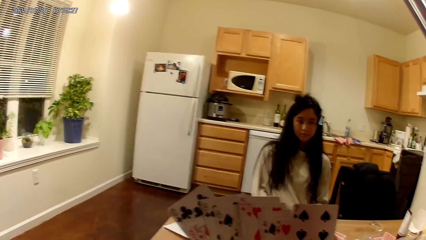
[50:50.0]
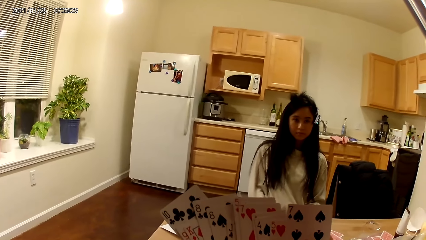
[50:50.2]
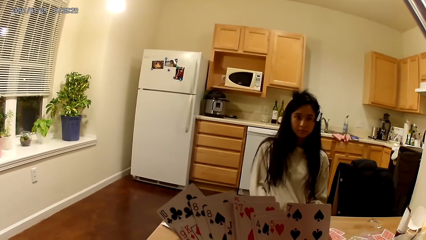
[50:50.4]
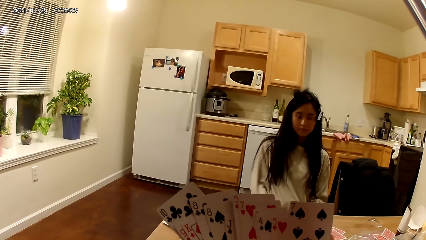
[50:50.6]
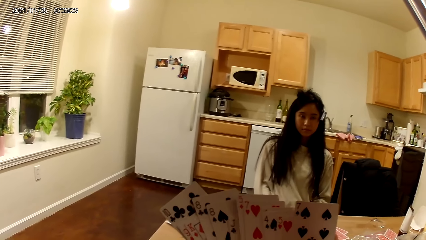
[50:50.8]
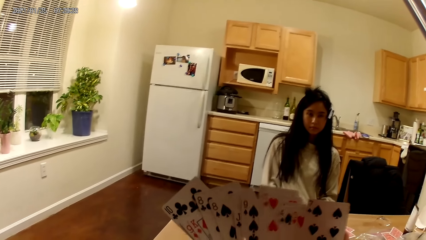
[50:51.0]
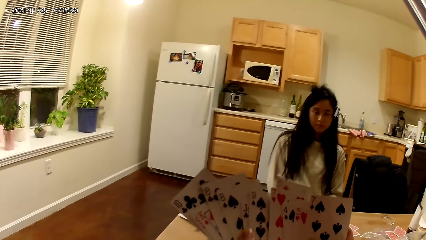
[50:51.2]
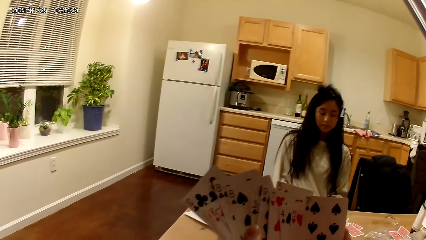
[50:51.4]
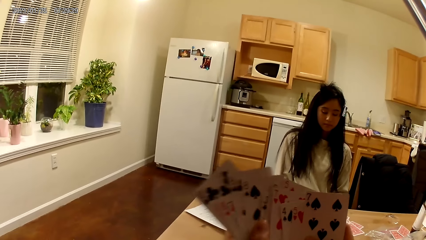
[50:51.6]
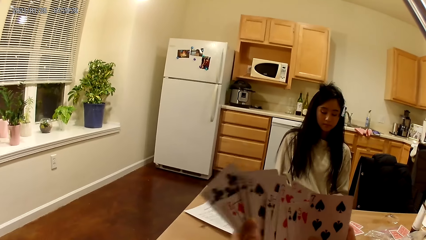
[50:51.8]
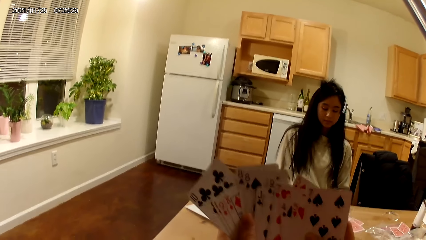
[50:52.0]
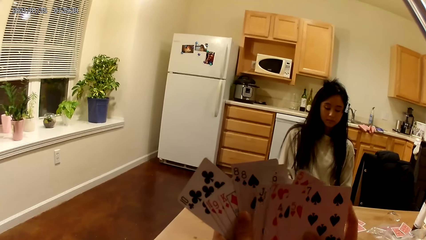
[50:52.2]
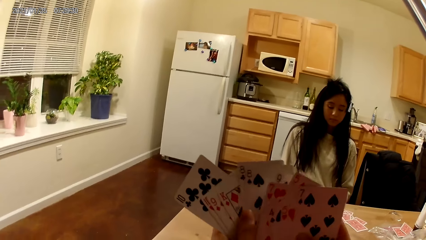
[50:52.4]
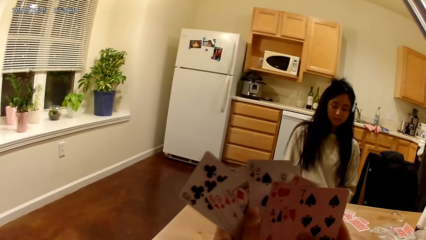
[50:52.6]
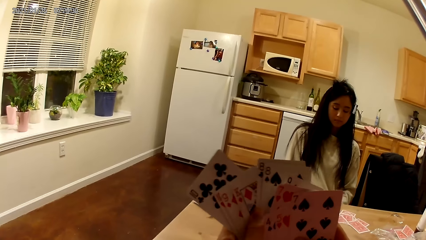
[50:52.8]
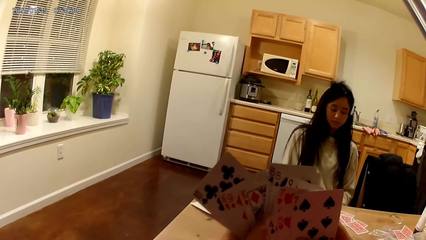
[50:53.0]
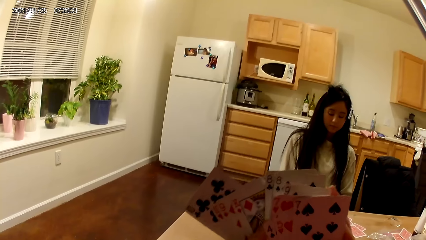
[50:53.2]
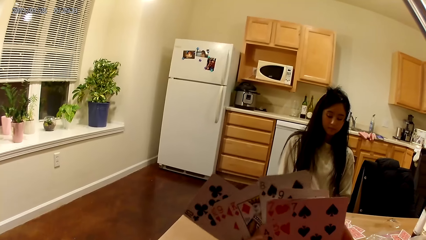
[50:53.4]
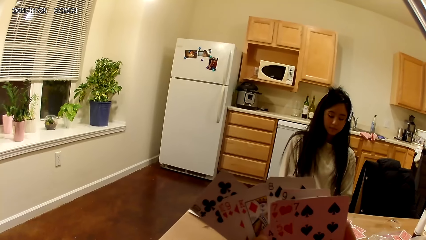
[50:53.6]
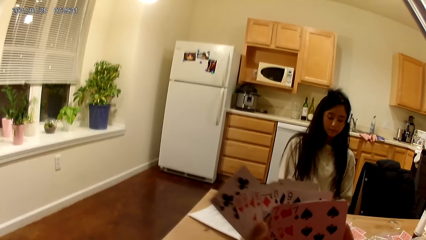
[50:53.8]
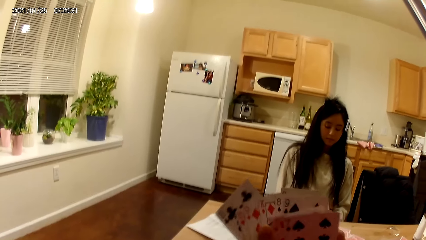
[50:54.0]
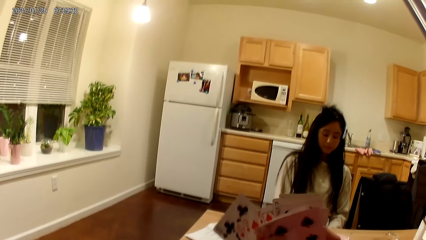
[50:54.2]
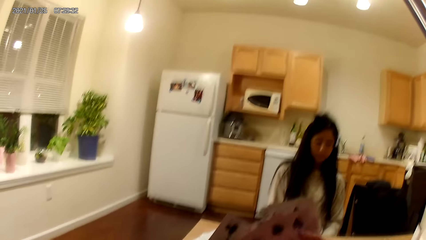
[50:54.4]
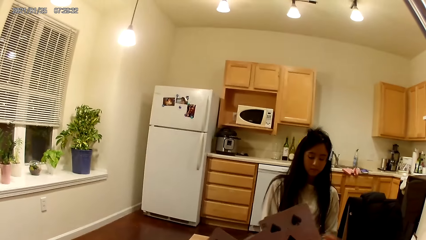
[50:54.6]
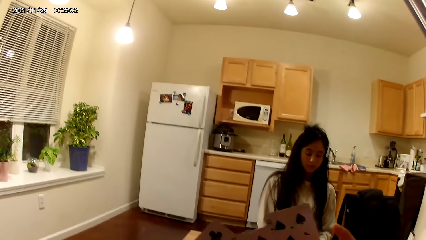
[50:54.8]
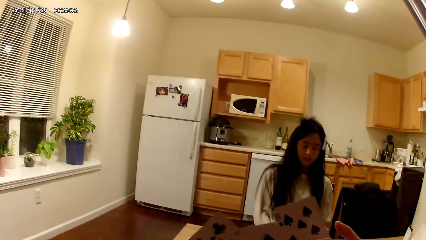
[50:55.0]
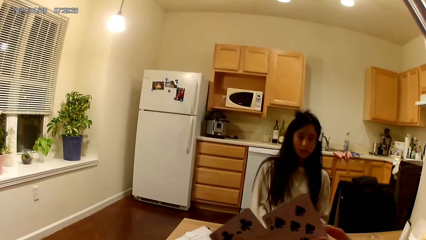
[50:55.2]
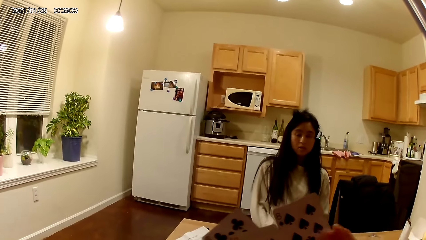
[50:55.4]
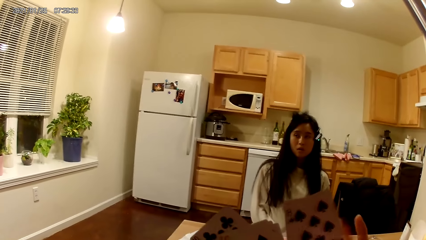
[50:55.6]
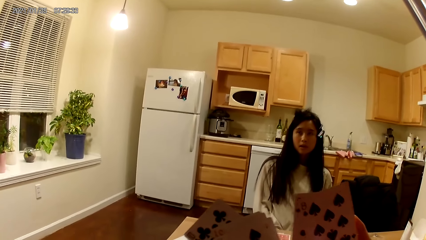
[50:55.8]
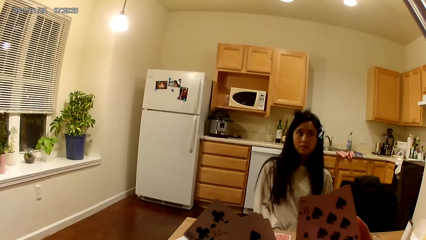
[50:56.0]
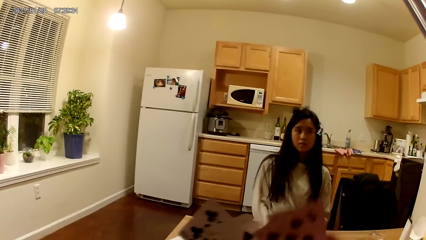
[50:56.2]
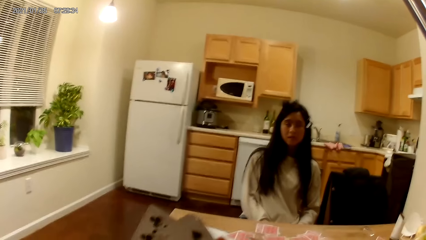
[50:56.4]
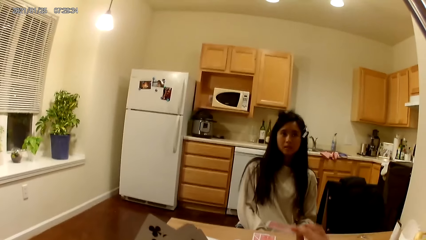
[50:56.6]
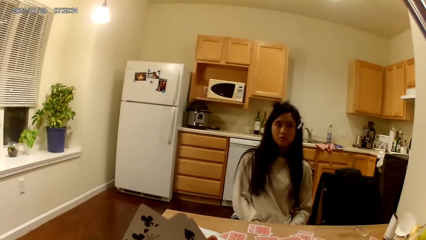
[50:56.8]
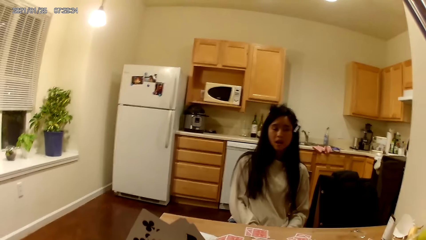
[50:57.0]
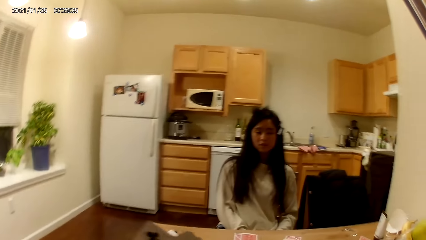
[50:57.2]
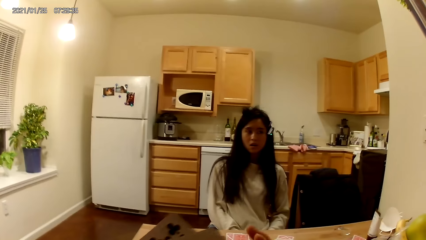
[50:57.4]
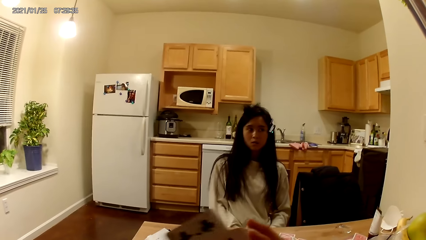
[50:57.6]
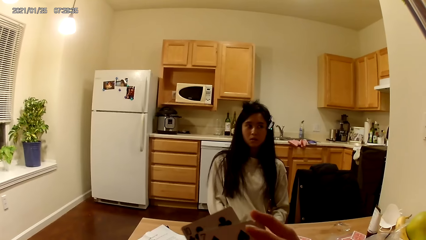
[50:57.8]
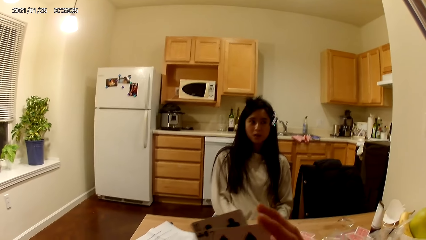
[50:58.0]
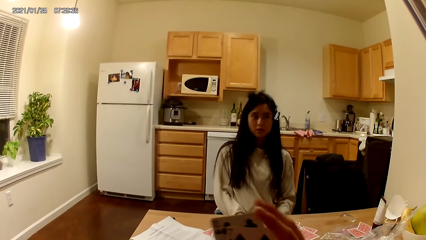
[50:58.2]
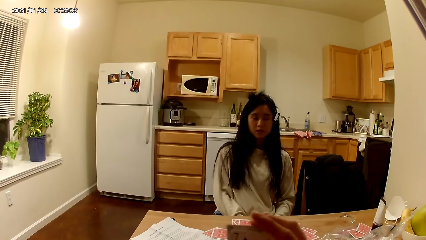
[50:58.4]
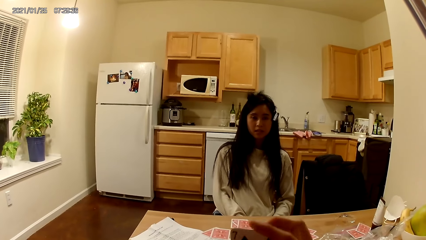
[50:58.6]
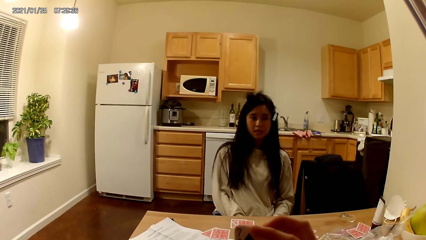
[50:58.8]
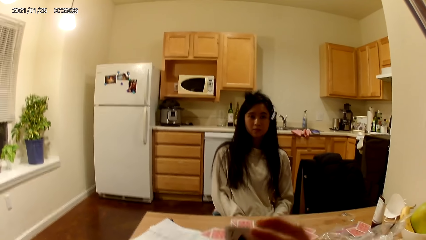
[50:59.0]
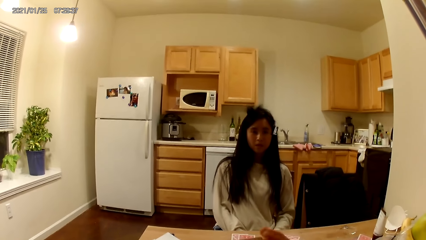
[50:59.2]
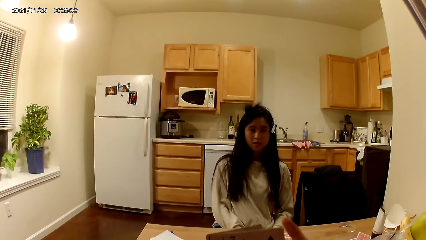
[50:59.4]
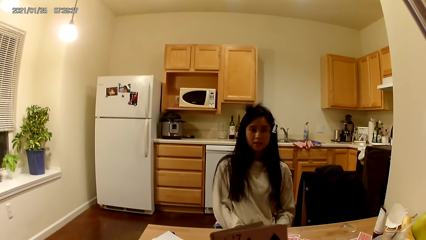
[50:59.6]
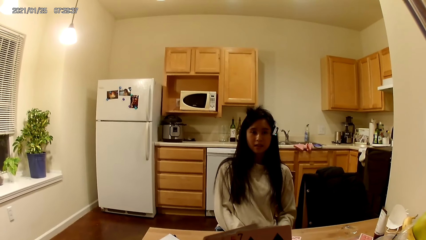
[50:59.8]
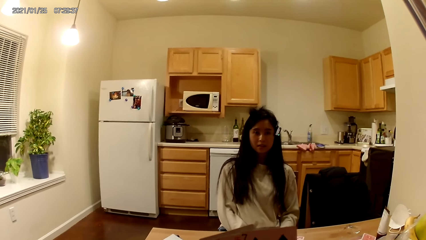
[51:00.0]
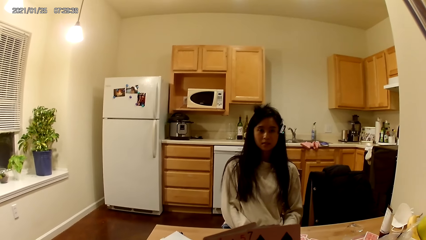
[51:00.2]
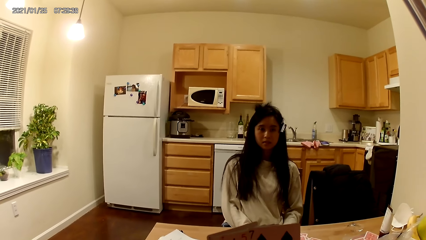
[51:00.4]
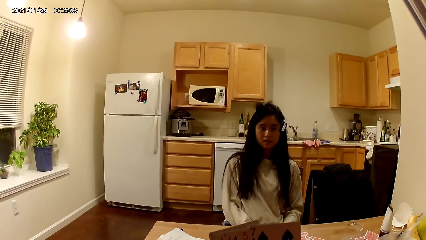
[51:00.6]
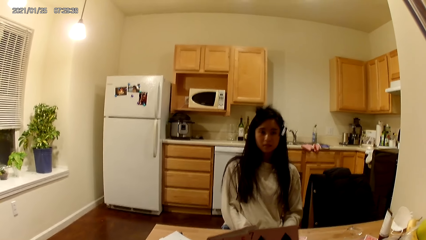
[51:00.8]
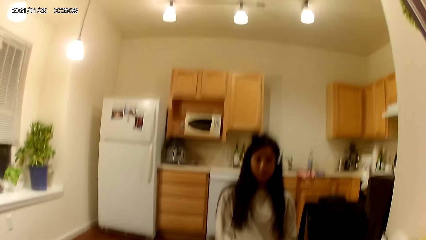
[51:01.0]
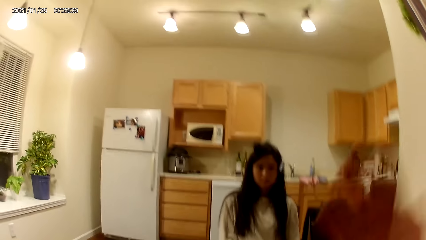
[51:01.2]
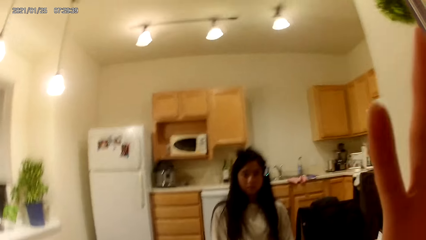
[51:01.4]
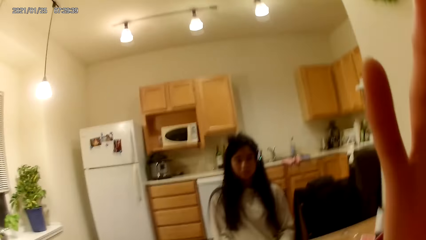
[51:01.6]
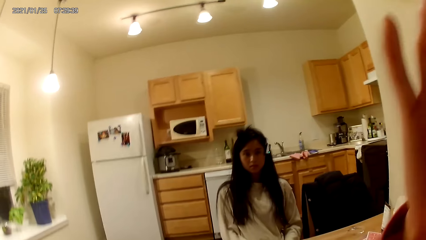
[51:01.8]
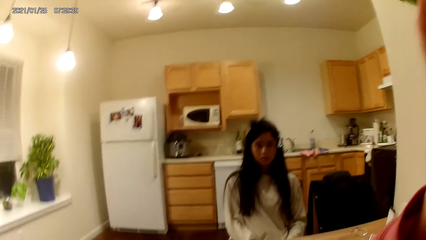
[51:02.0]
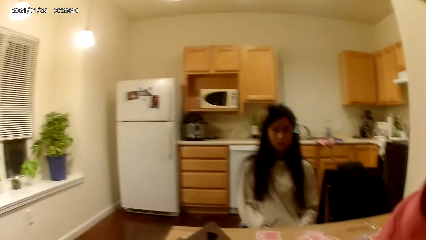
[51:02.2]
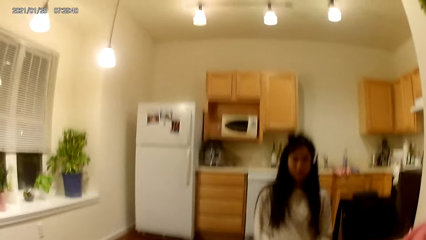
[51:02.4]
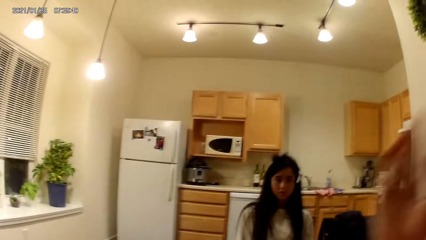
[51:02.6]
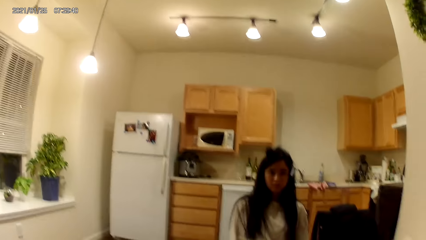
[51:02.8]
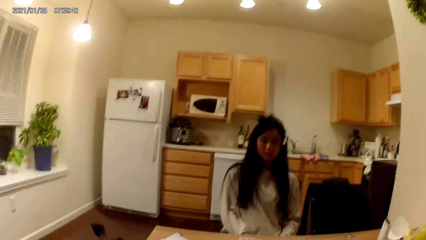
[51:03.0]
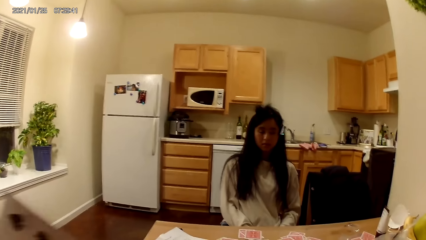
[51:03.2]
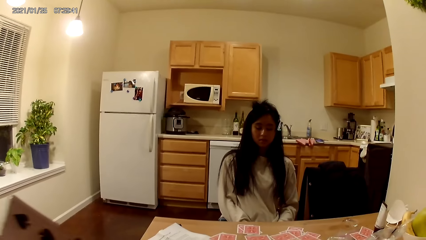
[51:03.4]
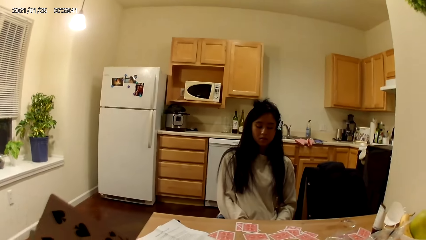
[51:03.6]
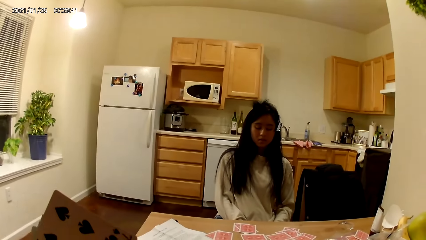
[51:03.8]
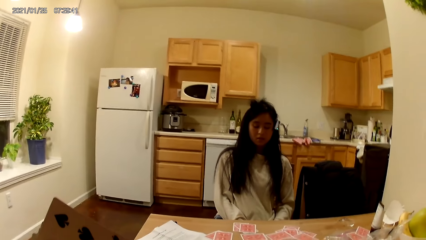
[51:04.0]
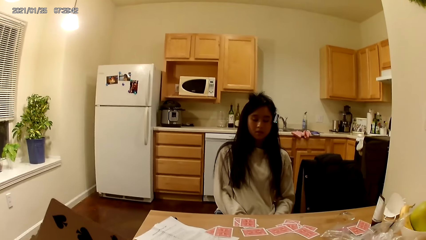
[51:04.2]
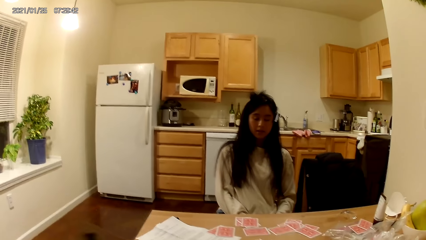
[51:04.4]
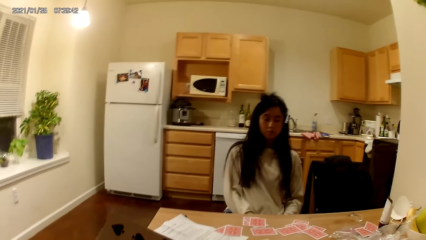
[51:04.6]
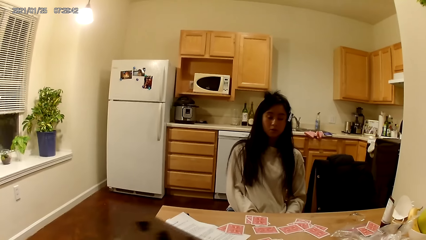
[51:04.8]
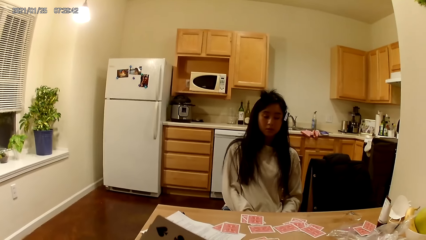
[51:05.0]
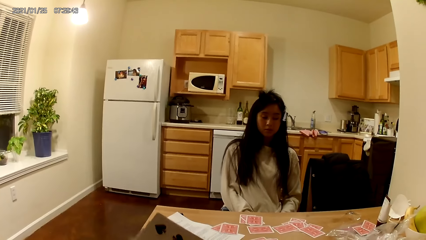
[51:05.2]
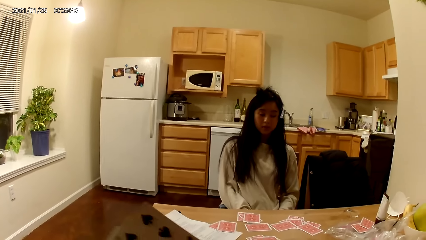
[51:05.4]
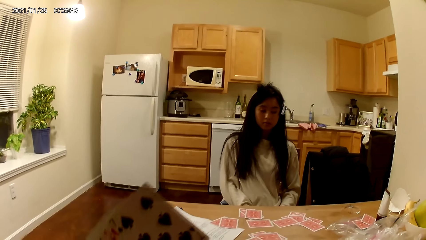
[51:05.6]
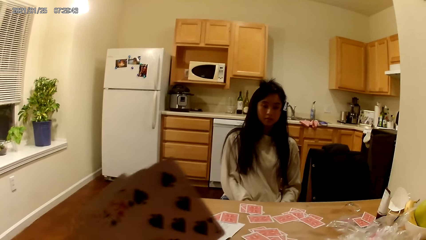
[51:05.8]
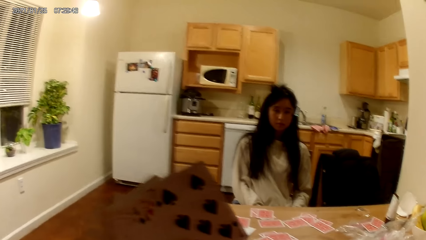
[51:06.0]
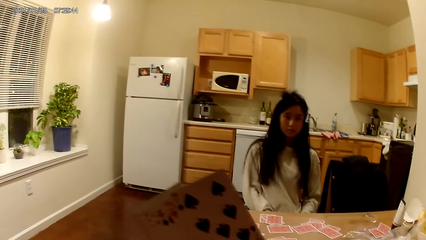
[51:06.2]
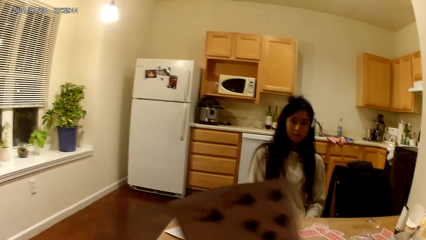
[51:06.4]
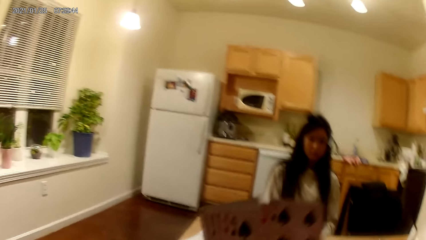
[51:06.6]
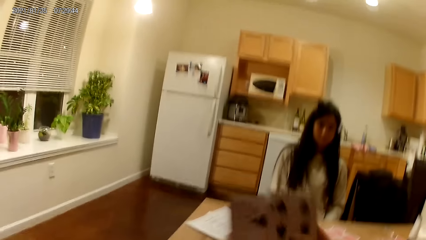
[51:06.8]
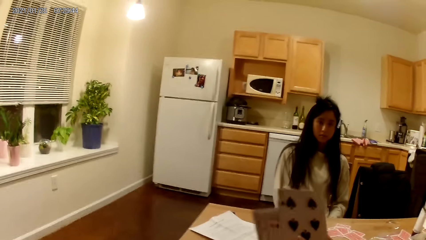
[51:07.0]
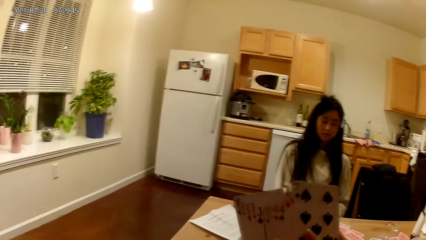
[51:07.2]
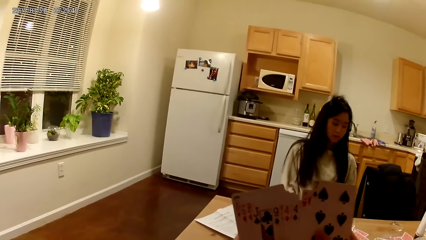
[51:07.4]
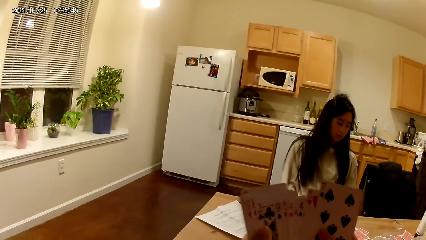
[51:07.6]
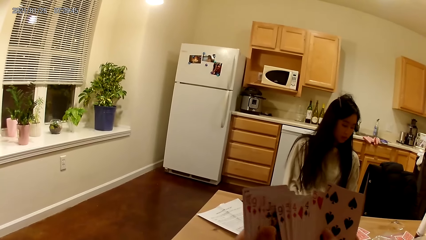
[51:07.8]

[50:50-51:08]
The camera wearer places another card on the table. She raises her right hand towards her face.
